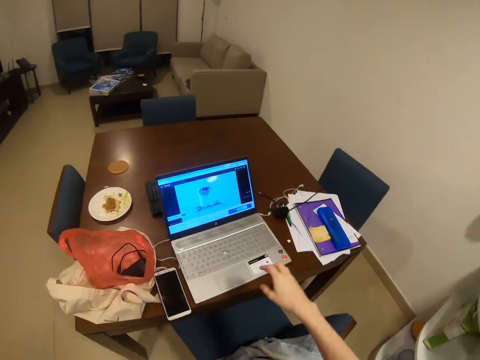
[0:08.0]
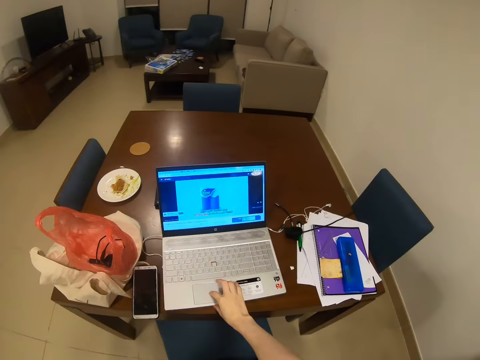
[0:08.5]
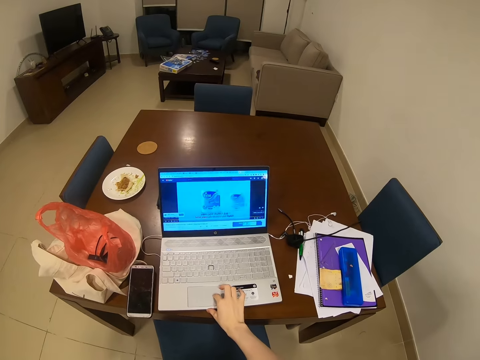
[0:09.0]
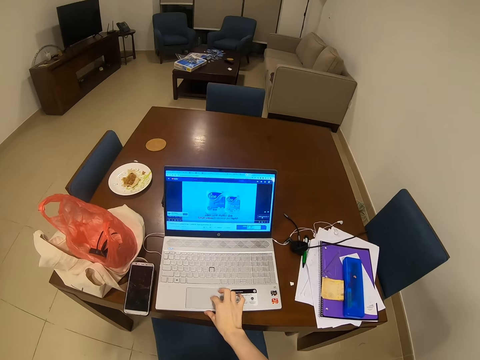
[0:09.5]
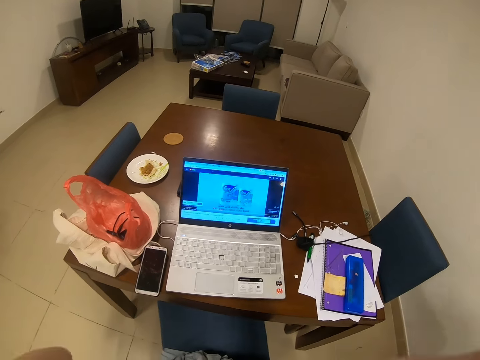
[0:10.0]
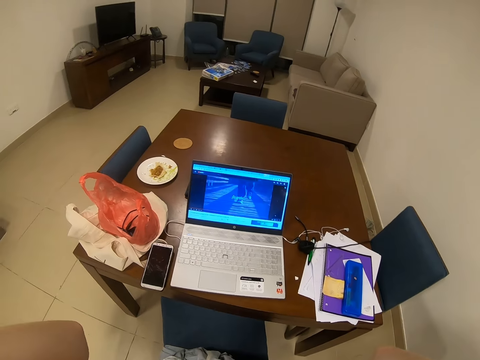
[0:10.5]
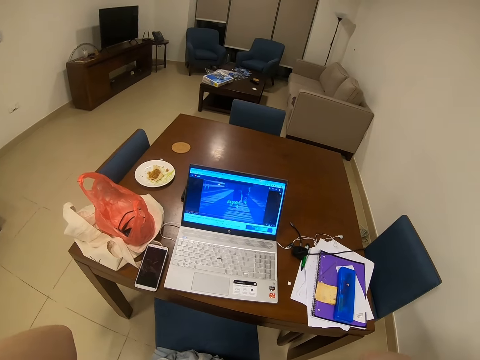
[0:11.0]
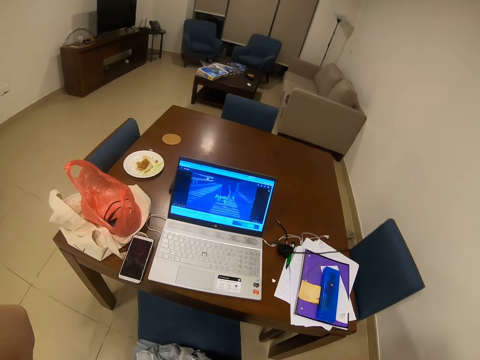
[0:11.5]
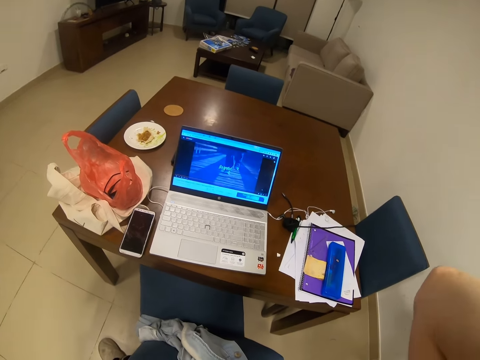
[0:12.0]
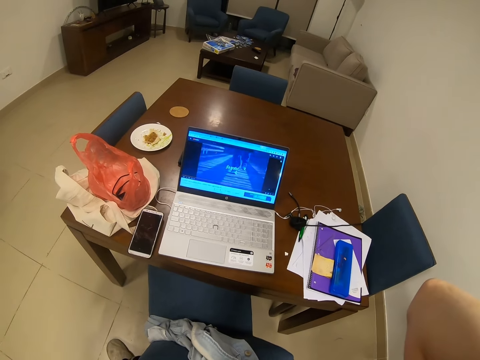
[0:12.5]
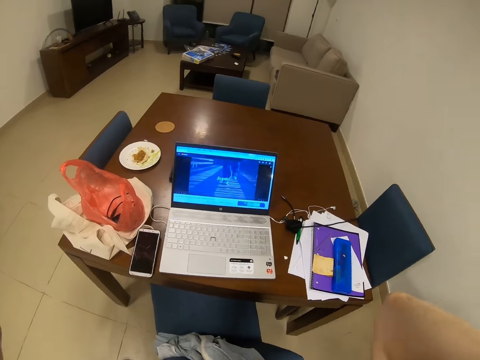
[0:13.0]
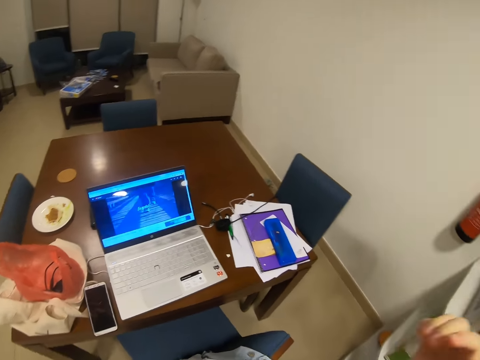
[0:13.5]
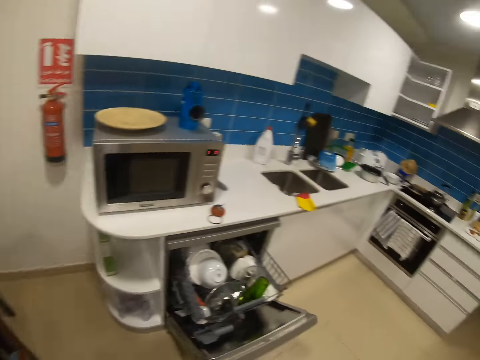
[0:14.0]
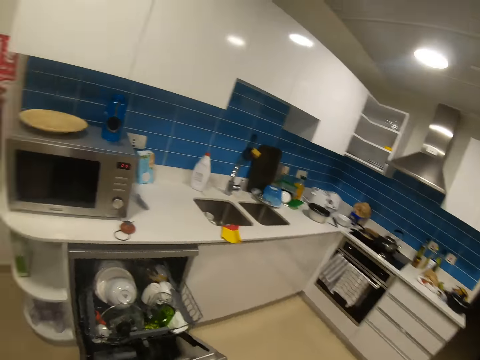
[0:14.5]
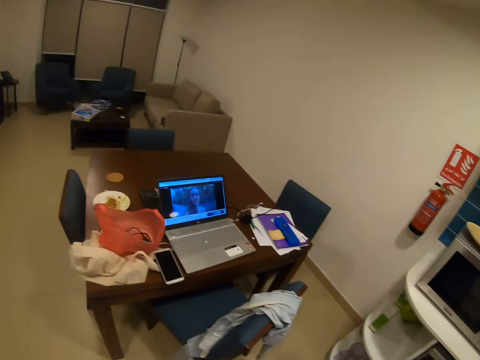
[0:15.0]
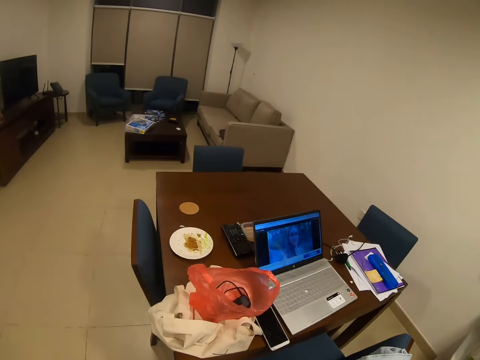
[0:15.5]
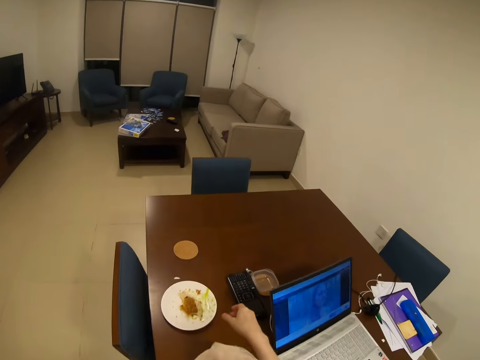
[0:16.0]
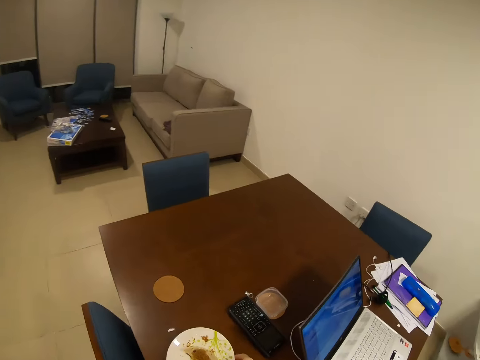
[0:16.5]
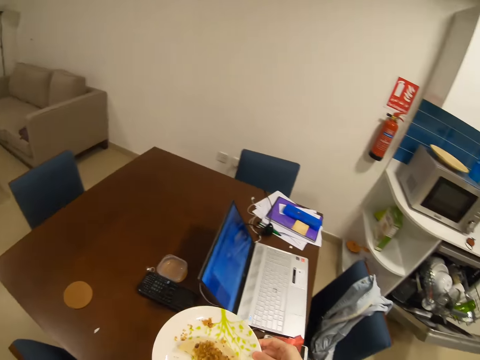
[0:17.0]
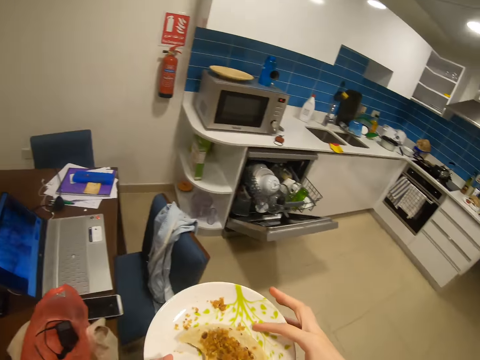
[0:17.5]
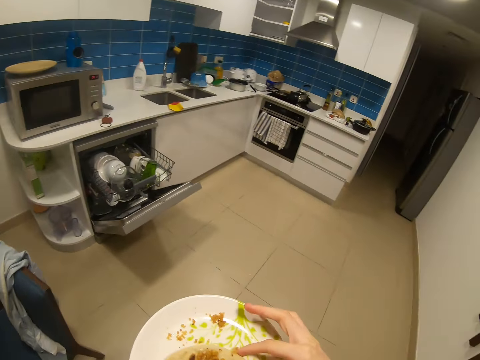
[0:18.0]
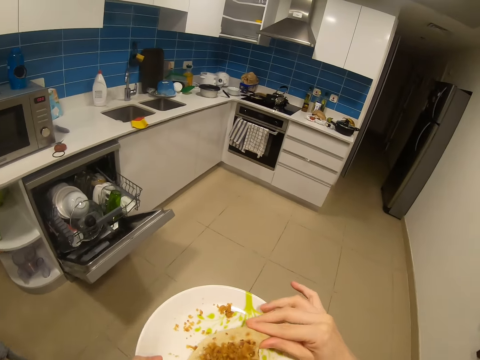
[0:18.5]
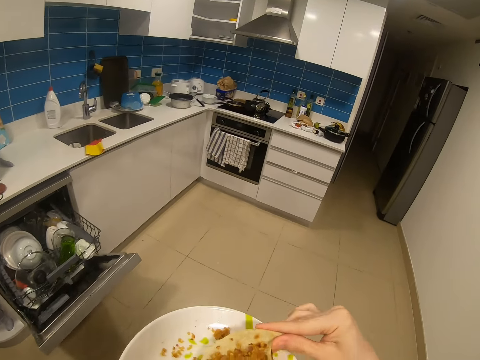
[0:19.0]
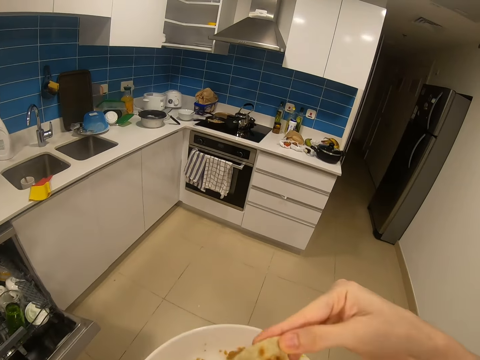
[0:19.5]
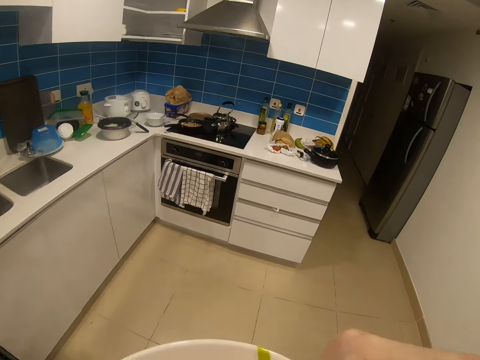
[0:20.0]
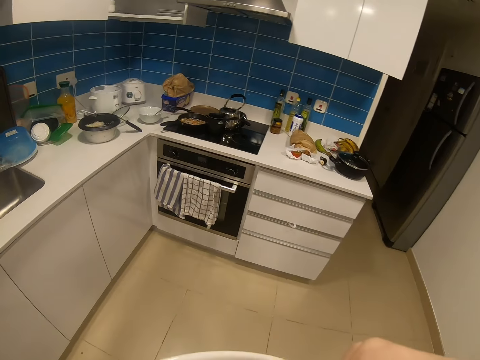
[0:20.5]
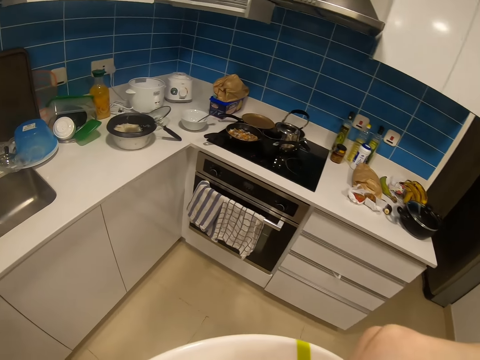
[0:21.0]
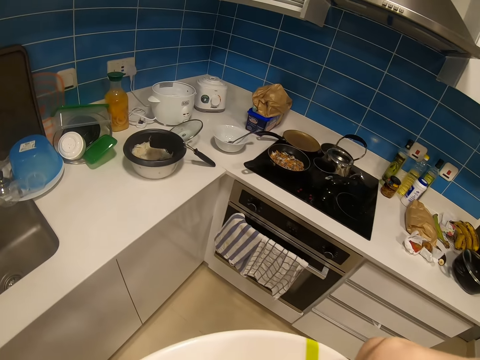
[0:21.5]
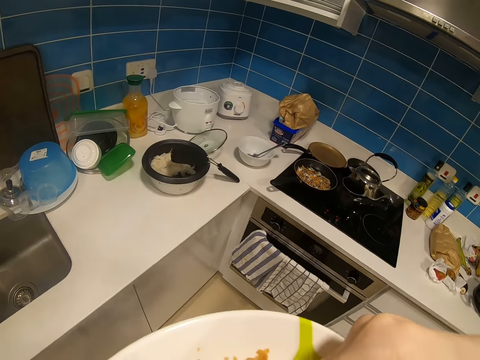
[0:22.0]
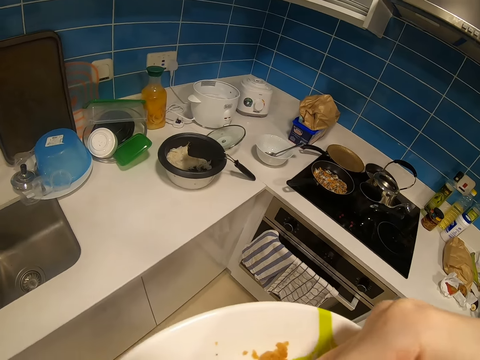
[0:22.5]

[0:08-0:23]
The camera wearer uses the laptop. They look at the laptop, touch their head, look around and turn around. They pick up the plate. They eat something and walk around.

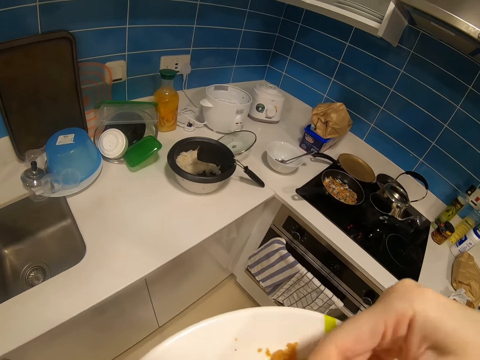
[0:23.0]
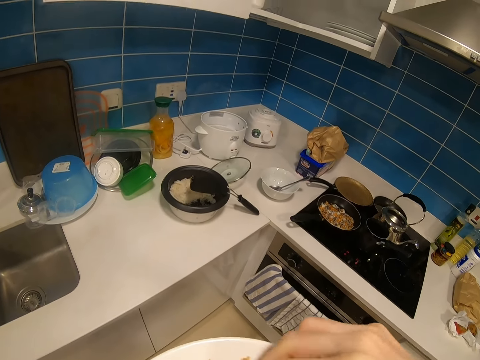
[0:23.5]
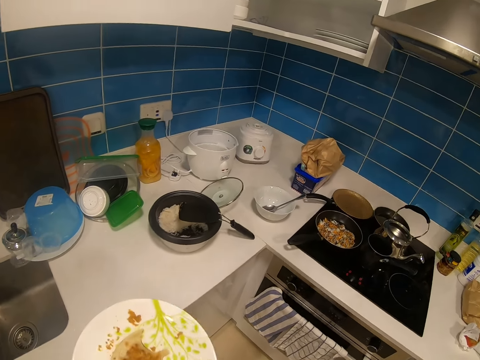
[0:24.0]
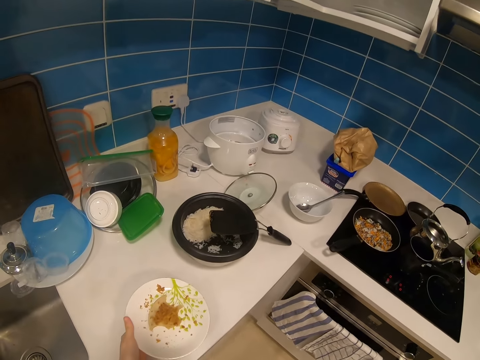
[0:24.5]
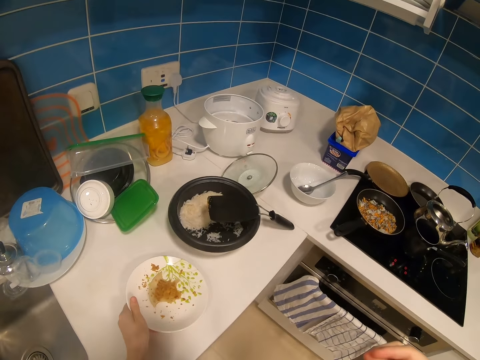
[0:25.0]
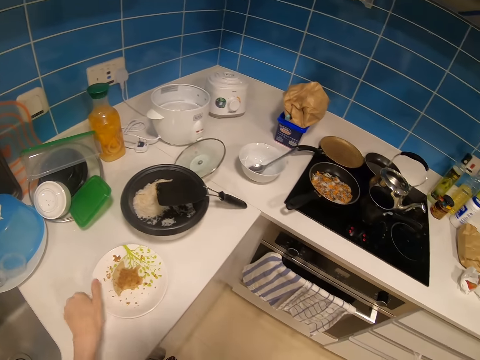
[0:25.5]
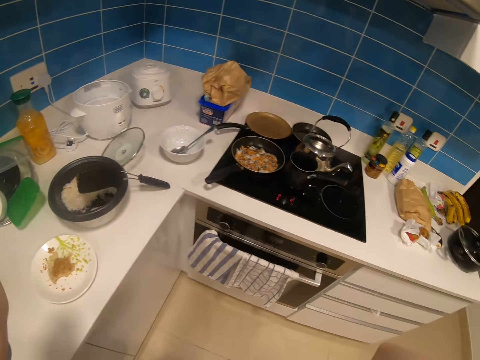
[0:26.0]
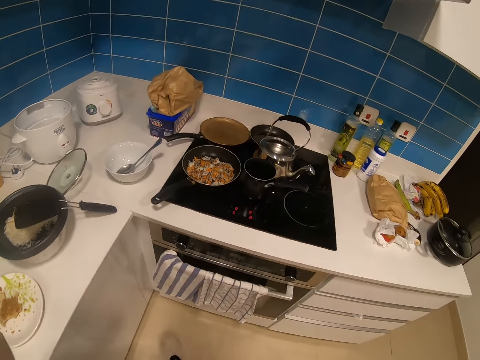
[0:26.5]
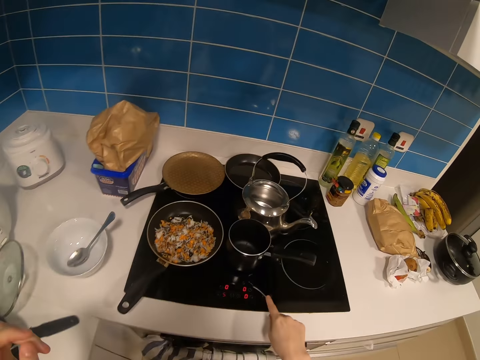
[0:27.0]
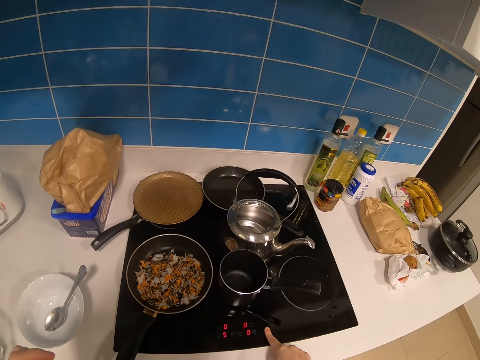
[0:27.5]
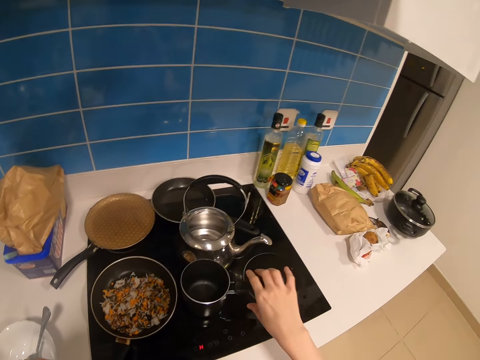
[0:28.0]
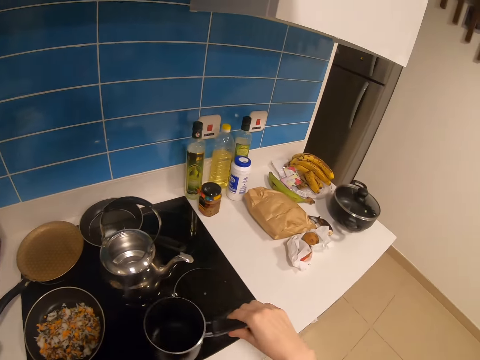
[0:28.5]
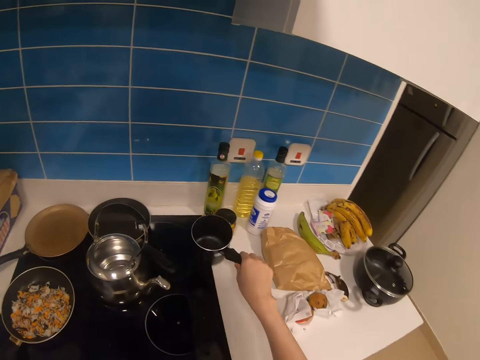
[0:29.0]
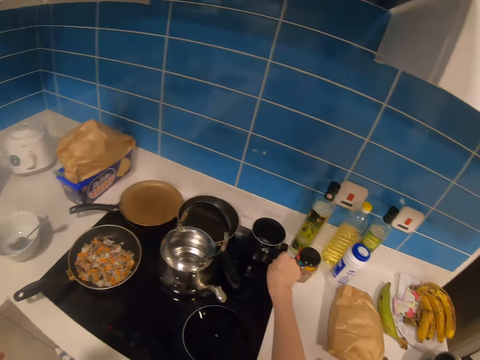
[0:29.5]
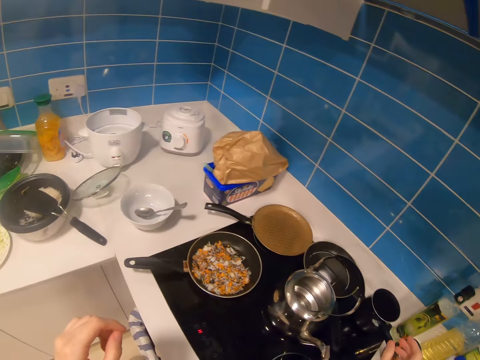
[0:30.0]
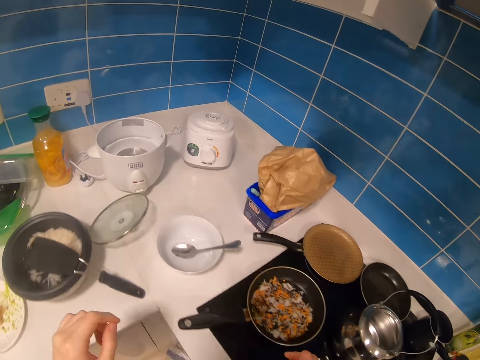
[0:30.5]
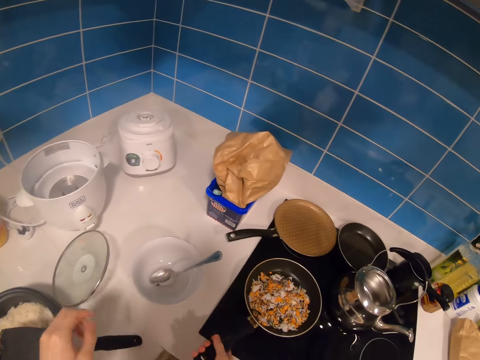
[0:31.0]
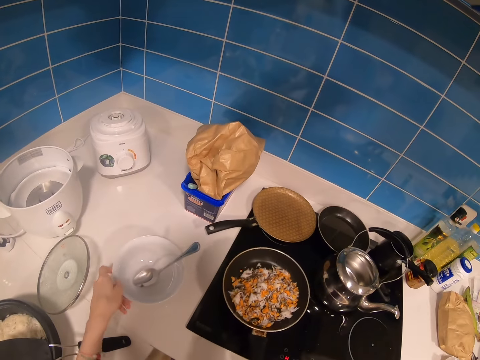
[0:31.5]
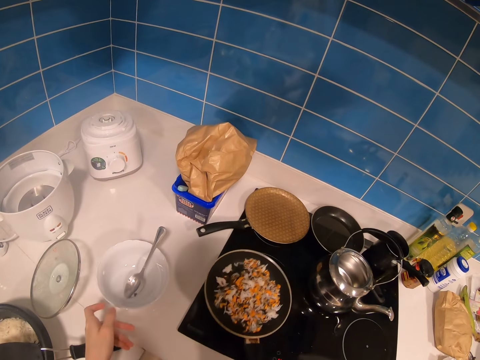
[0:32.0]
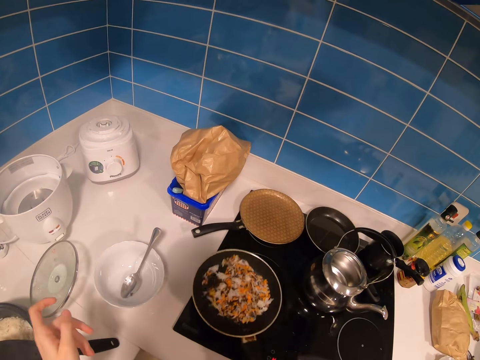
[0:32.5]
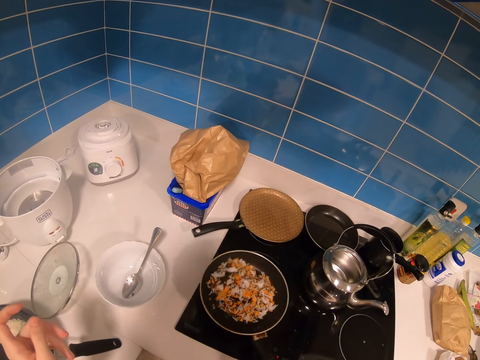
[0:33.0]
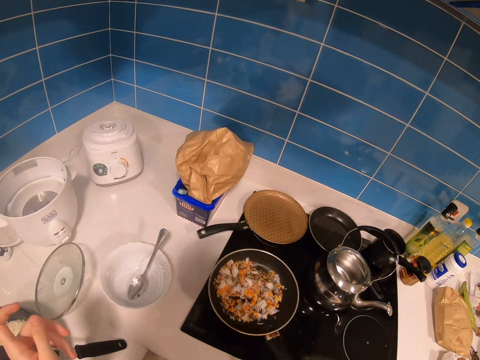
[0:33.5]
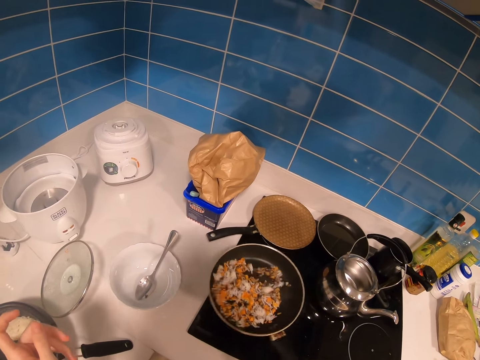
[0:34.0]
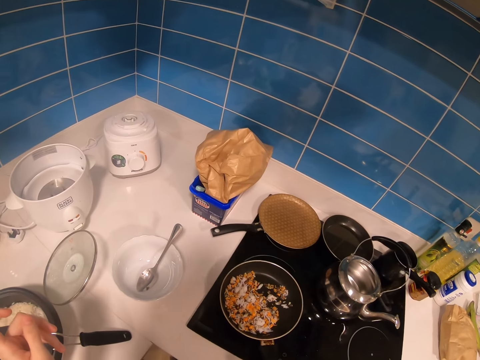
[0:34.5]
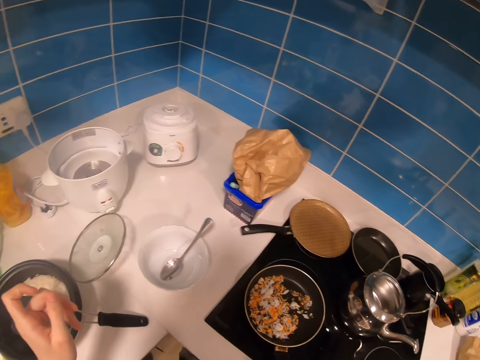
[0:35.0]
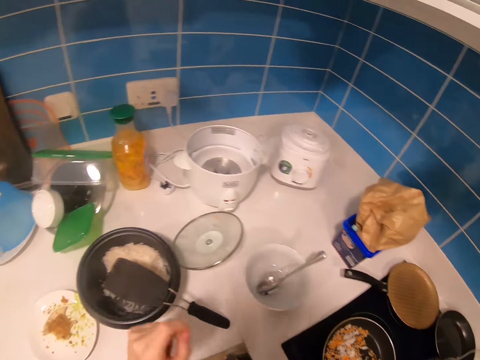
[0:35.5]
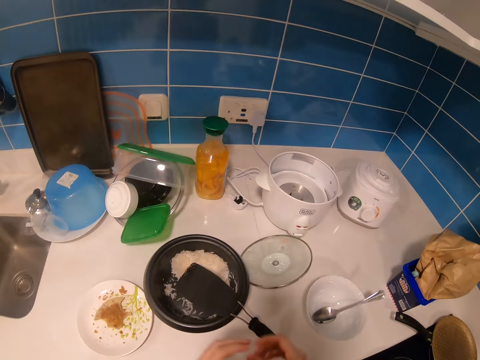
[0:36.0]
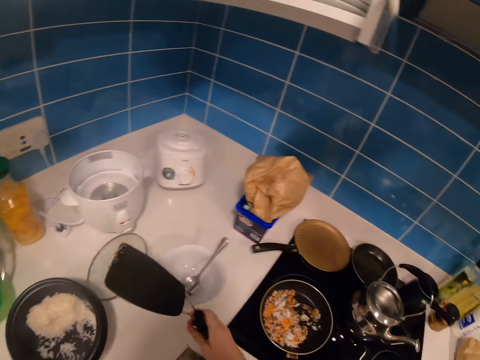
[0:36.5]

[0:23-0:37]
The camera wearer places the plate on the kitchen table. They switch off the cooker. They move the pot from the cooker. They pick the pan from the cooker. They stir the food in the pan and shake the food in the pan. They return the pan on the cooker. They pick up the cooking spoon or cooking stick.
